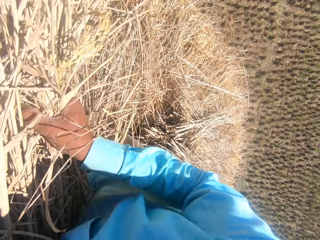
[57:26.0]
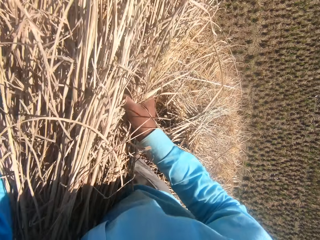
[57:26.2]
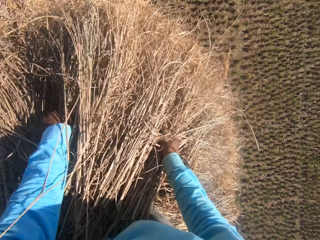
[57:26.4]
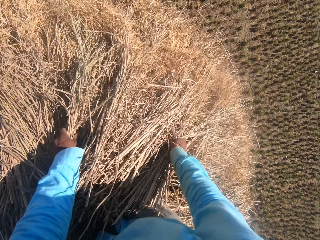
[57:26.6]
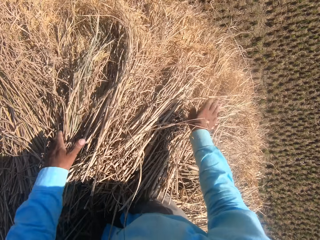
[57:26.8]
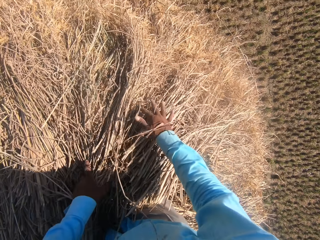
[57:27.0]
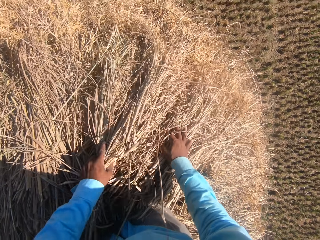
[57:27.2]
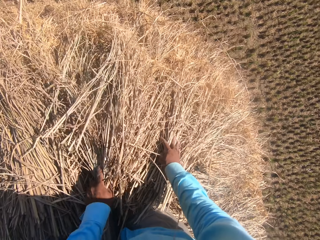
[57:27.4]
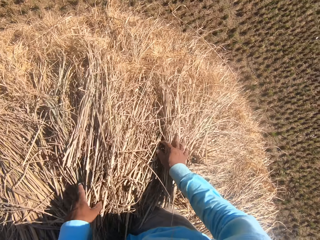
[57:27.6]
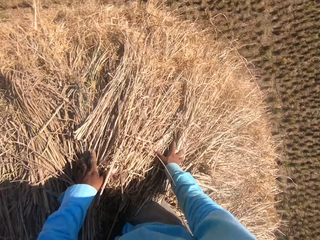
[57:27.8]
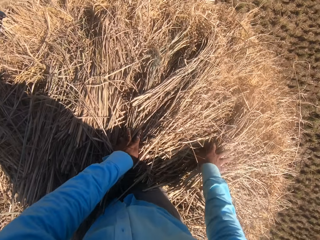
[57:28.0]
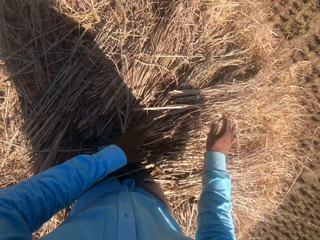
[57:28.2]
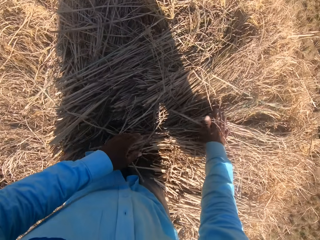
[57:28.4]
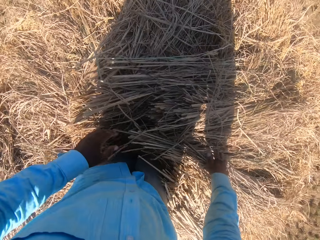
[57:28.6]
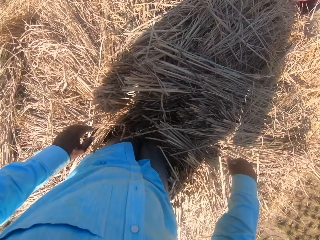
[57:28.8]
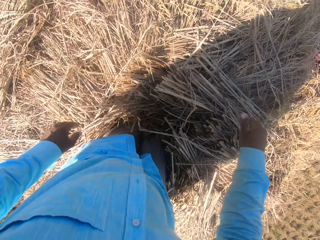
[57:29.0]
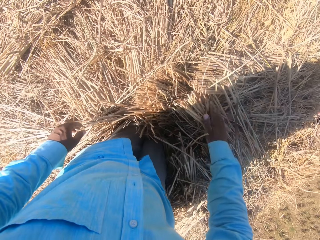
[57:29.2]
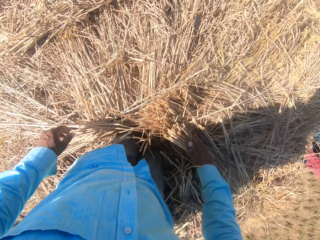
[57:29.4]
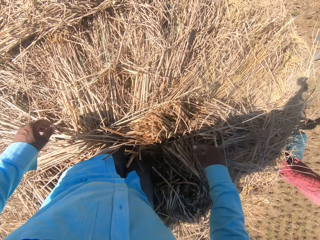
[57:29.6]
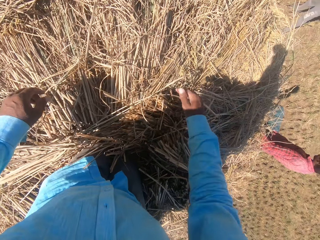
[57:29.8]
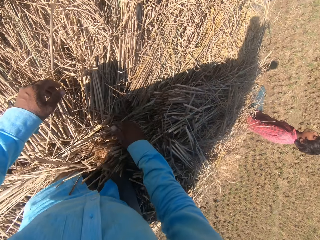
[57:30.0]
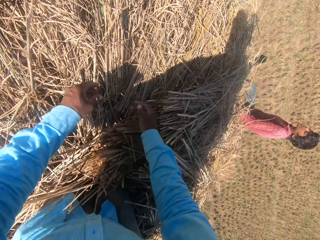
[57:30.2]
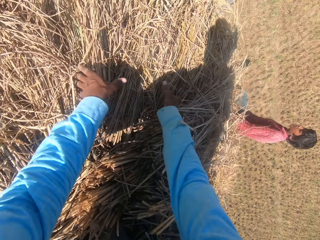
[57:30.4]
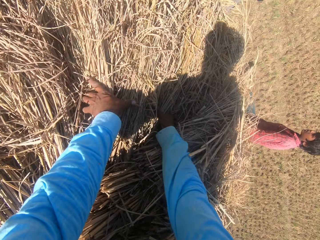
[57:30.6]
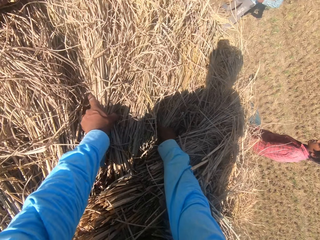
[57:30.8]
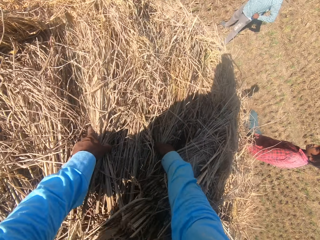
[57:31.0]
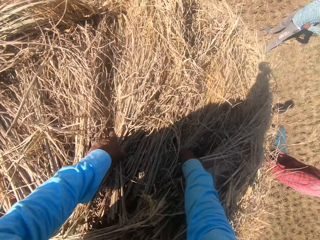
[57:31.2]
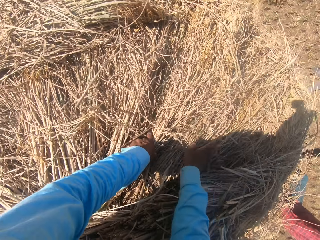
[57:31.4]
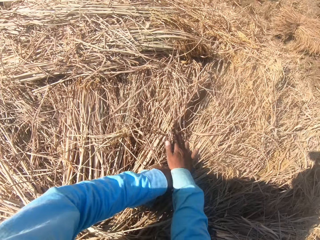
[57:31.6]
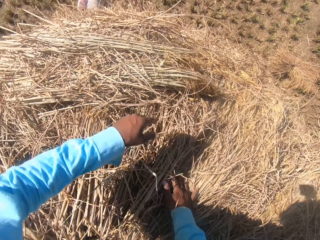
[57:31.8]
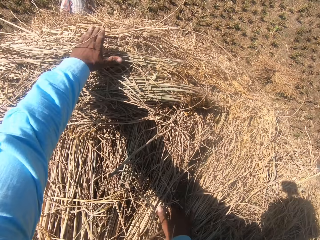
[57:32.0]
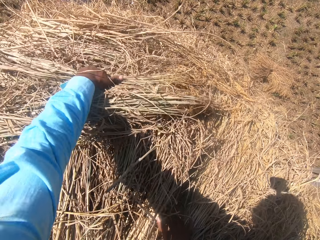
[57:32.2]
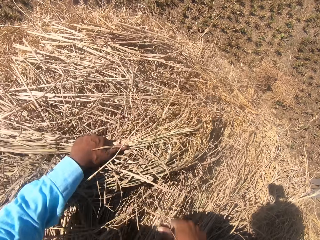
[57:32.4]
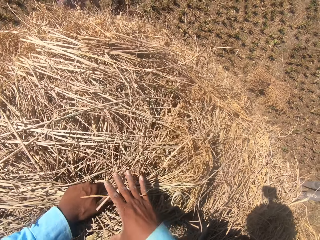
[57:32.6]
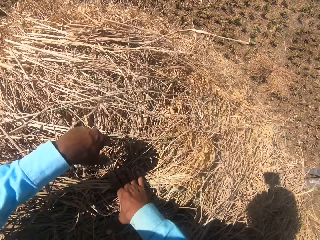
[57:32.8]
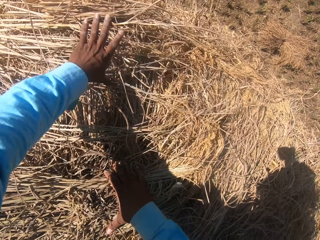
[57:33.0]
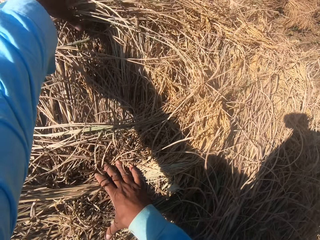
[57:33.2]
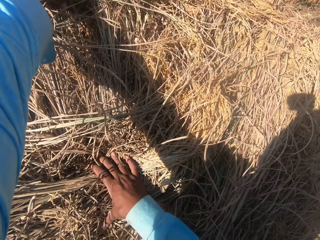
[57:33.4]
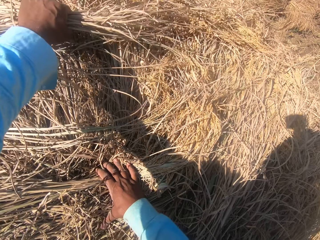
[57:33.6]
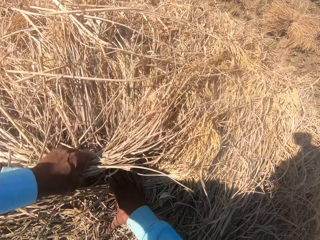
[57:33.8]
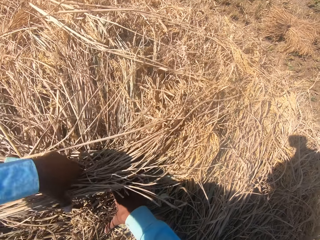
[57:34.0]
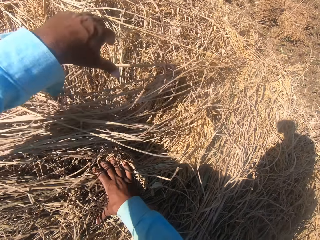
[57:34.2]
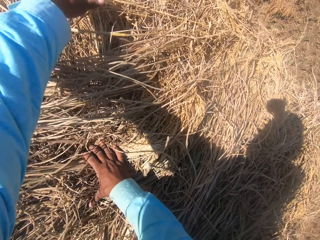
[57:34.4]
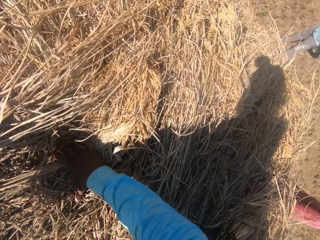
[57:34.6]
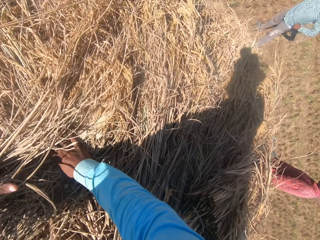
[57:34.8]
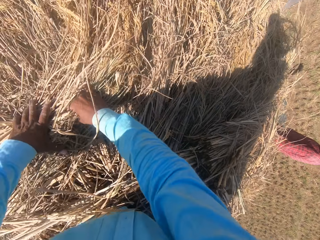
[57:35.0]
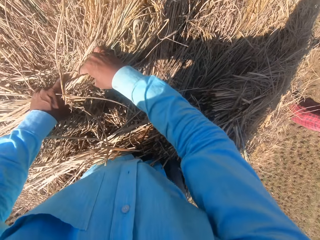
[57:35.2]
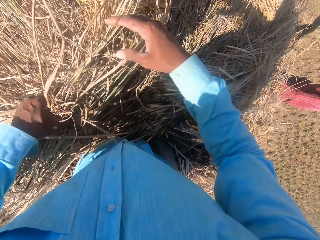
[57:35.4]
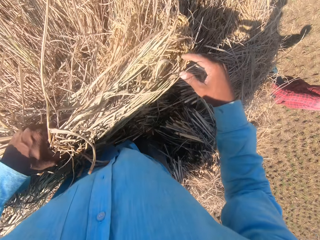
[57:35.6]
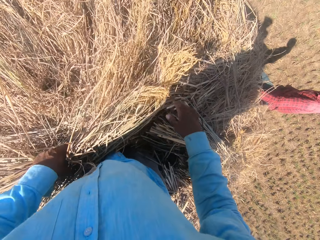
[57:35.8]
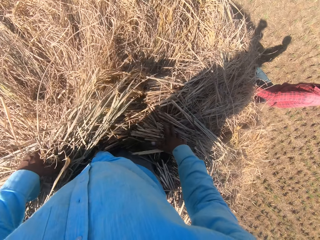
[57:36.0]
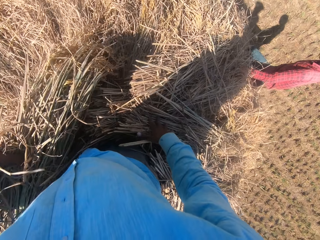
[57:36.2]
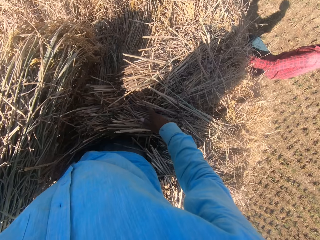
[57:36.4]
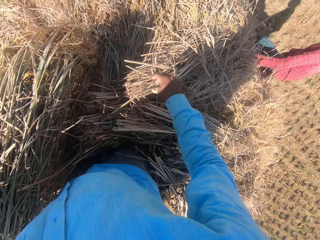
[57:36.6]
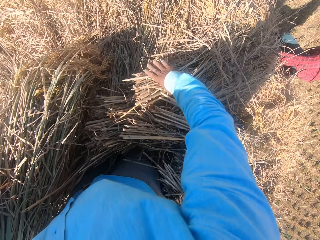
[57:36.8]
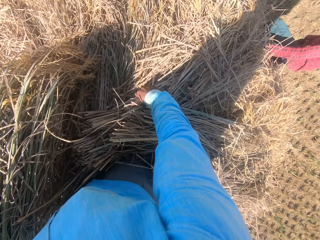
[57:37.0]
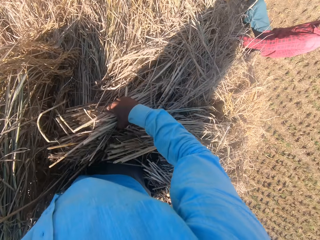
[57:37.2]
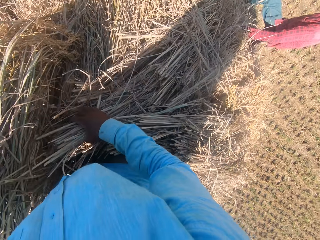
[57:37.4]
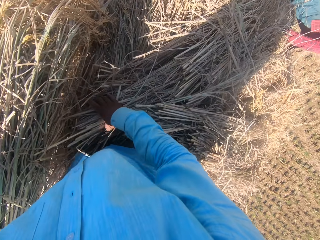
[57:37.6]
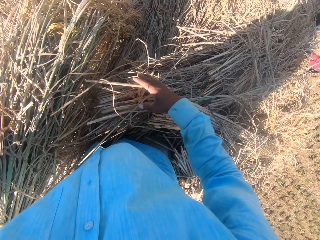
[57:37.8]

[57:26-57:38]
A man converses with another man. The camera wearer puts down a bunch of grass on the ground. They adjust the bunch of grass on the ground. They converse with the other man. They pick up the bunch of grass from the ground.

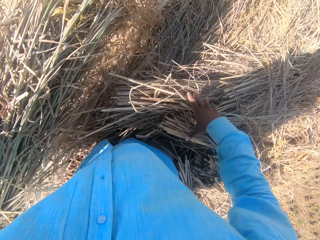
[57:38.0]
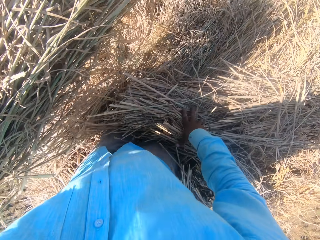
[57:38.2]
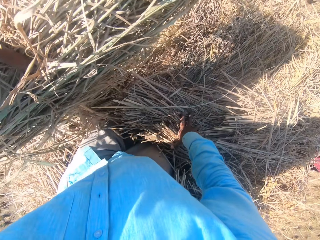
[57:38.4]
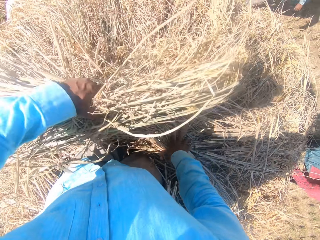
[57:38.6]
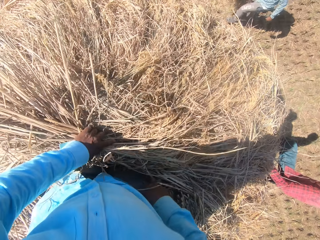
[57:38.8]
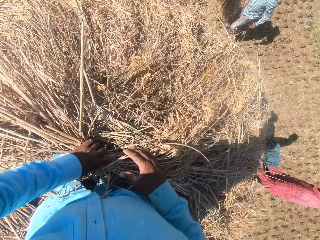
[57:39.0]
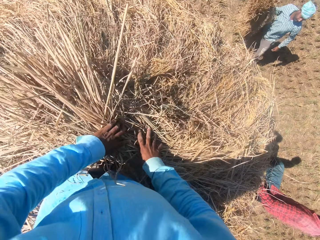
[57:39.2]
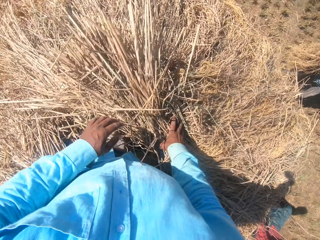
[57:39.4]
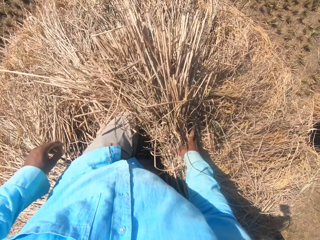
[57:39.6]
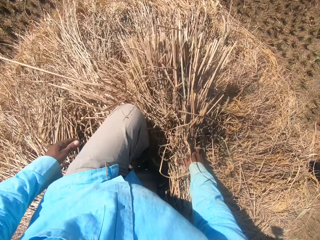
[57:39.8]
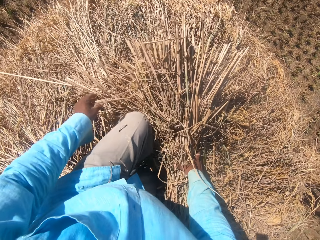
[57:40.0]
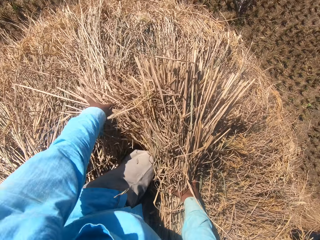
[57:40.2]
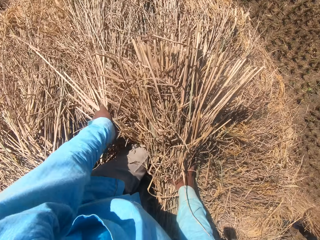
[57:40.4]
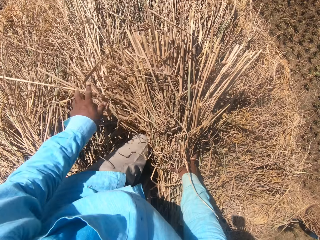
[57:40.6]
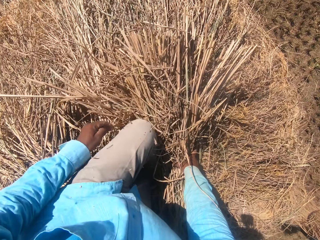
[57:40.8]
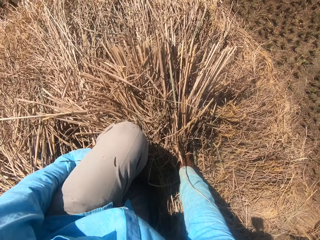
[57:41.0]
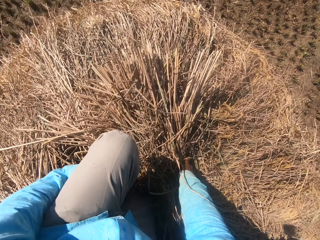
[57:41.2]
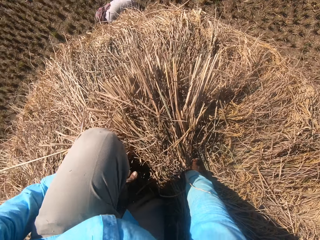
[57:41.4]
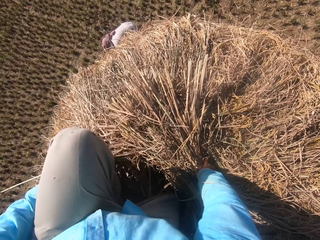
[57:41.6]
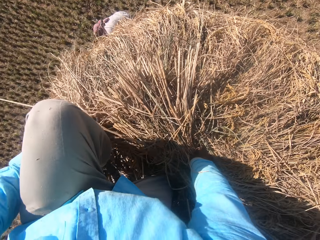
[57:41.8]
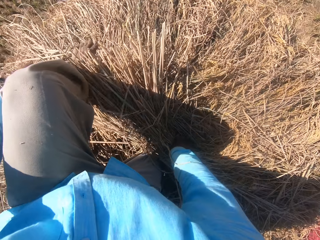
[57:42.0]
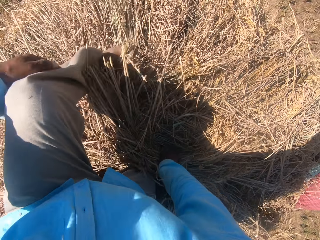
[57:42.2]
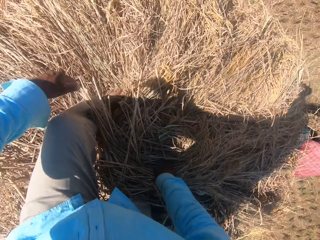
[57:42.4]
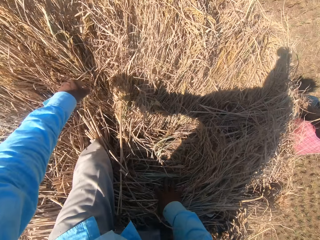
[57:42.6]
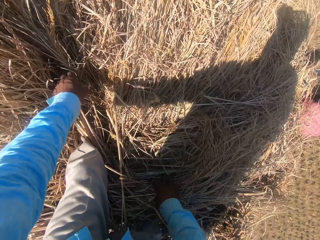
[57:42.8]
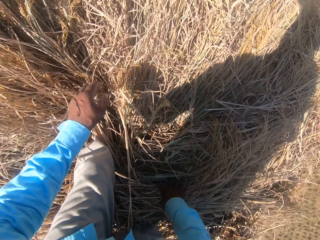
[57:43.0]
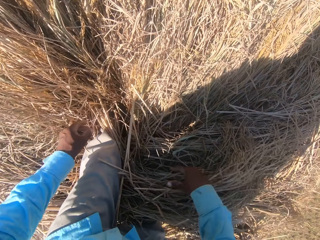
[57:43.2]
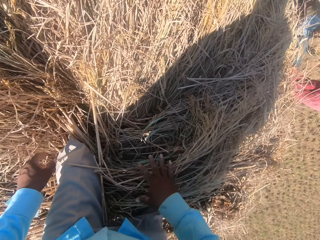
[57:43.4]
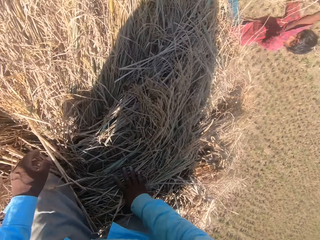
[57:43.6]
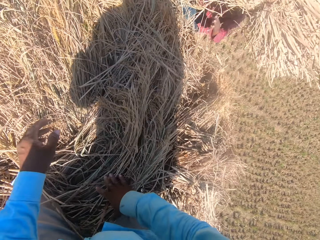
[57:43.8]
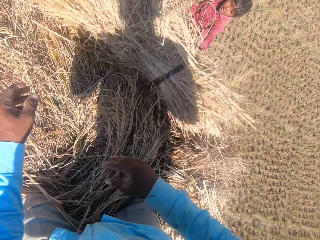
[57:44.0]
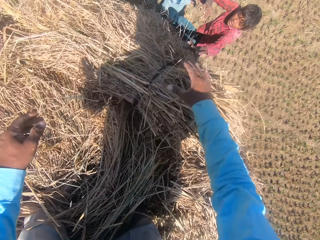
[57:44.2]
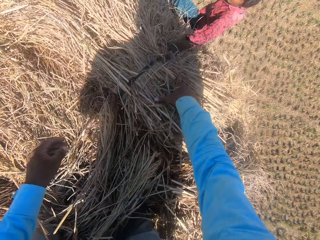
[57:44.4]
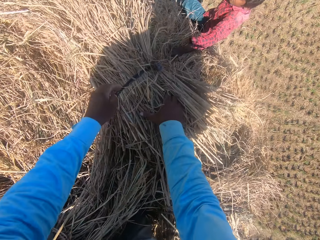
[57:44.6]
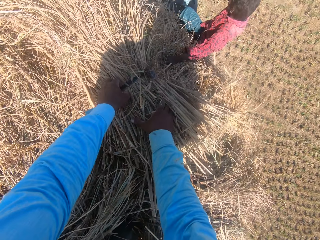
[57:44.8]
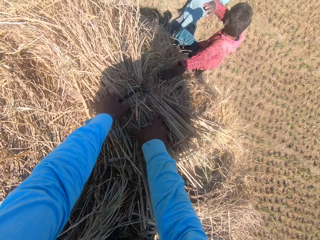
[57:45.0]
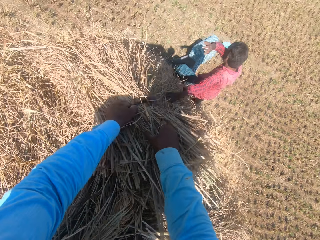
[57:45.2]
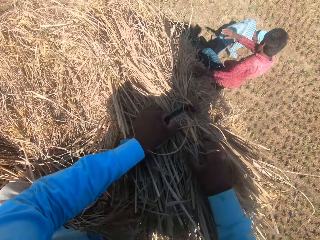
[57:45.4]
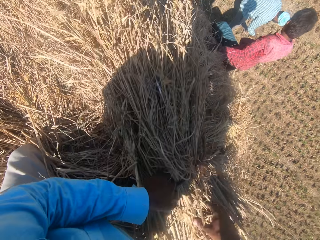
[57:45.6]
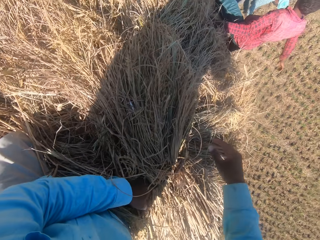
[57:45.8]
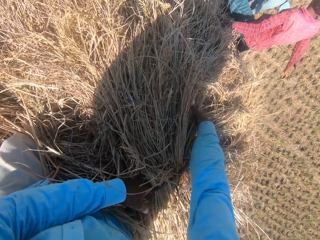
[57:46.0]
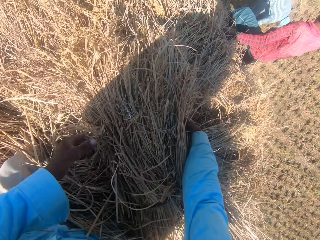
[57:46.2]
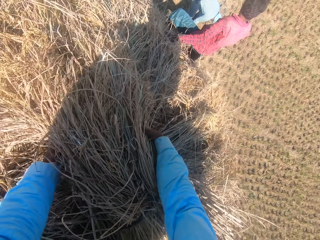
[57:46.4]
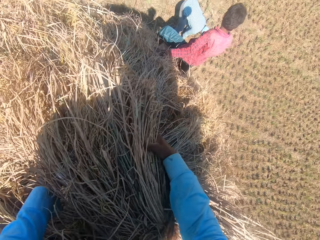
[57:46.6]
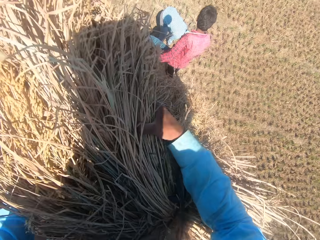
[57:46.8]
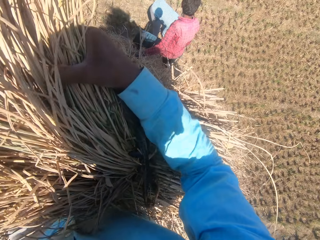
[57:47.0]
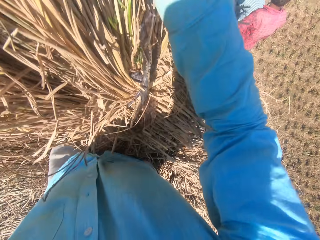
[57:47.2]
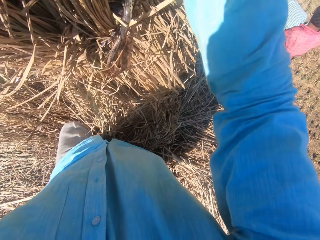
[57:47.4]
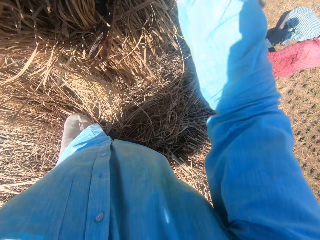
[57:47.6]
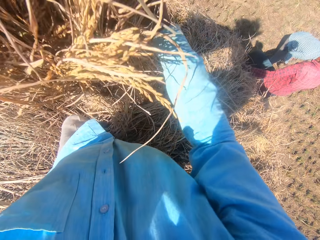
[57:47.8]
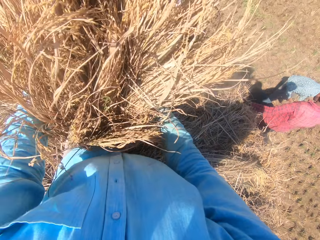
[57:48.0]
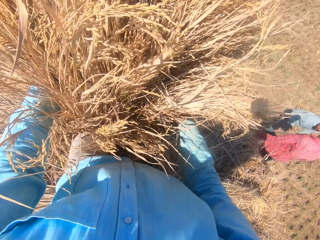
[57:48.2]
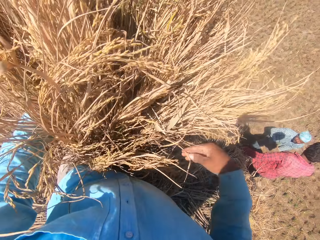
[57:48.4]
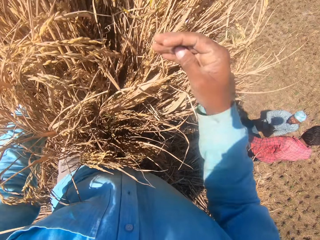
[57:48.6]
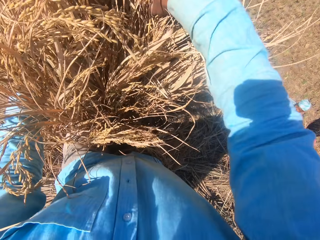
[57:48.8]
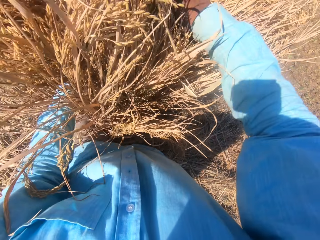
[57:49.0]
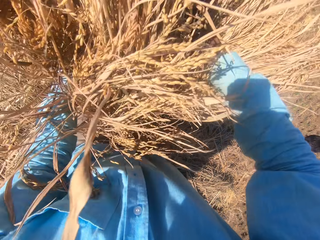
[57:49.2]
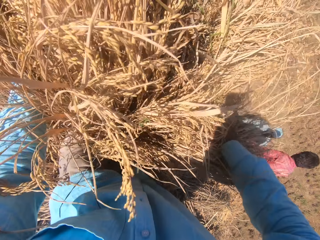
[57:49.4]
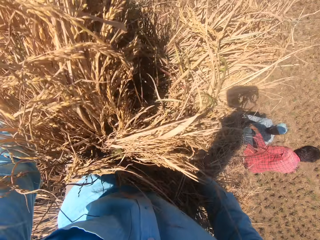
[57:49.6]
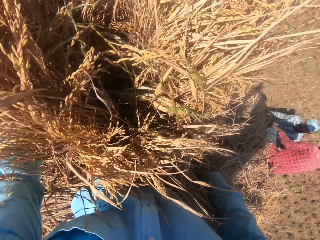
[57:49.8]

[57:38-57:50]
A man holds another stack of dried grass straws in his hands and walks toward another man. The camera wearer puts down a bunch of grass on the ground. He adjusts the bunch of grass on the ground. He lifts up a leg. The first man passes the stack of dried grass straws to the other man. The other man passes the stack of dried grass straws to the camera wearer. The camera wearer collects the stack from the other man. He sets the stack of dried grass straws on the heap. He picks up the bunch of grass from the ground. He puts down the bunch of grass on the ground. The other man looks around a garden. The camera wearer adjusts the grass straws with his hands.
